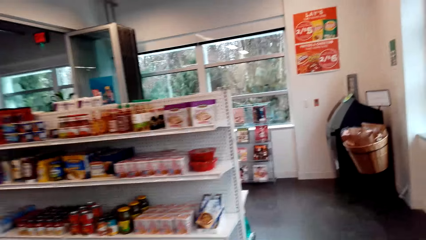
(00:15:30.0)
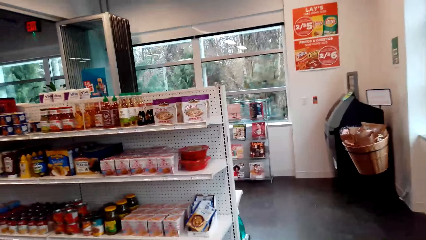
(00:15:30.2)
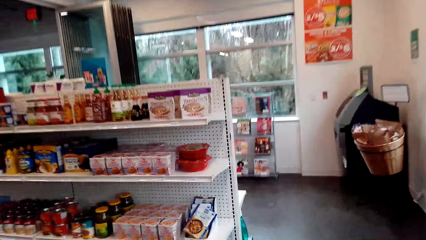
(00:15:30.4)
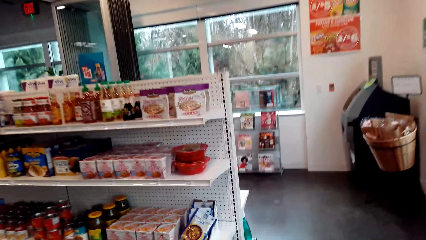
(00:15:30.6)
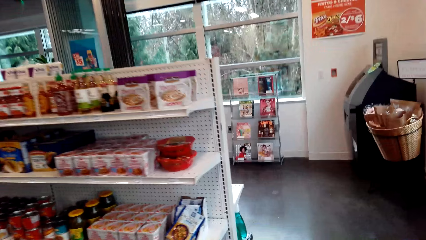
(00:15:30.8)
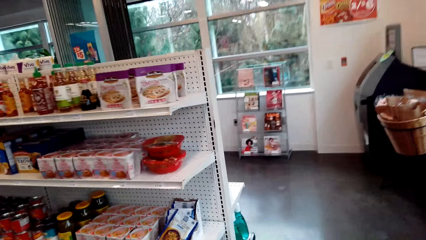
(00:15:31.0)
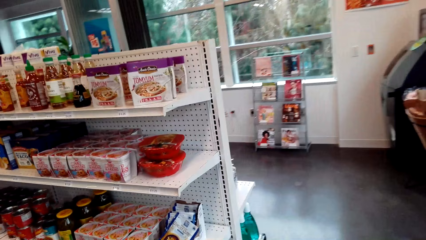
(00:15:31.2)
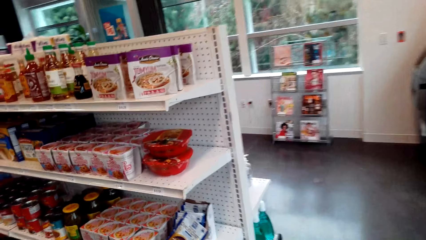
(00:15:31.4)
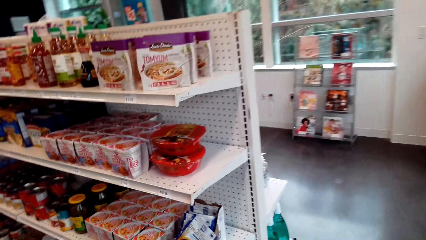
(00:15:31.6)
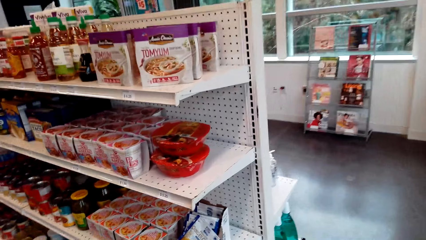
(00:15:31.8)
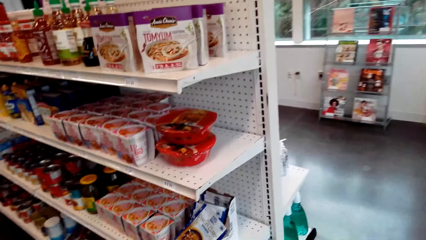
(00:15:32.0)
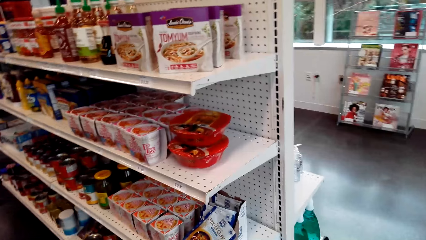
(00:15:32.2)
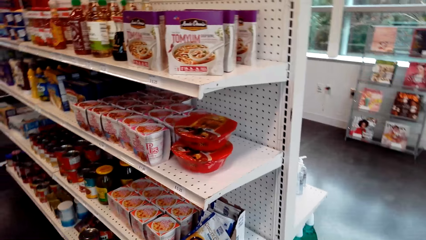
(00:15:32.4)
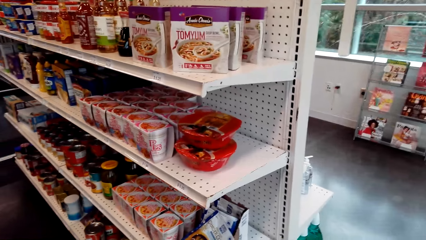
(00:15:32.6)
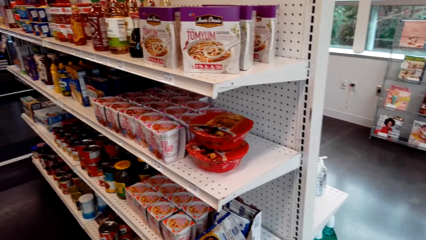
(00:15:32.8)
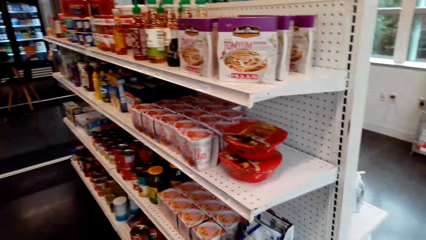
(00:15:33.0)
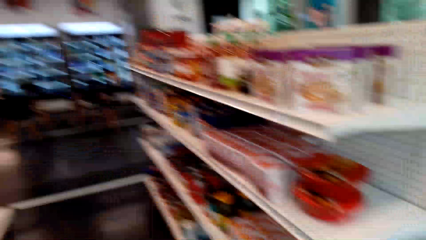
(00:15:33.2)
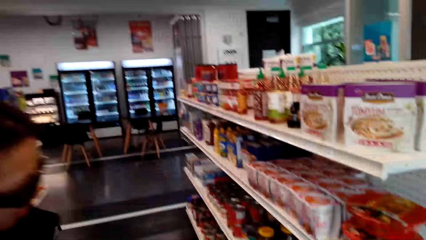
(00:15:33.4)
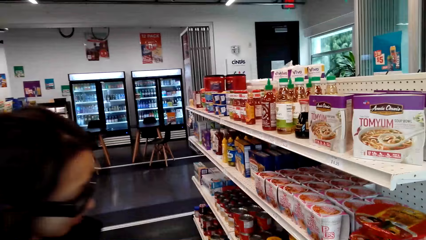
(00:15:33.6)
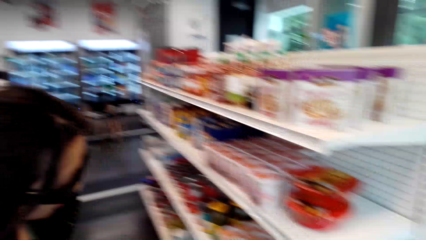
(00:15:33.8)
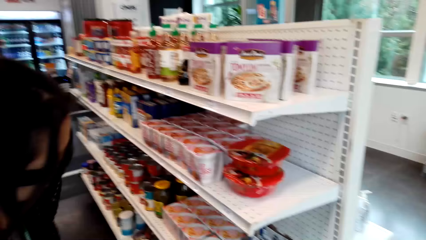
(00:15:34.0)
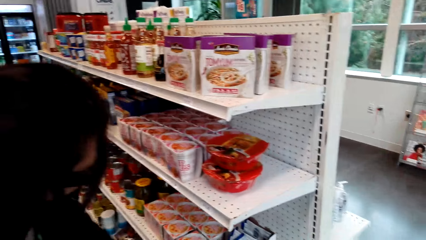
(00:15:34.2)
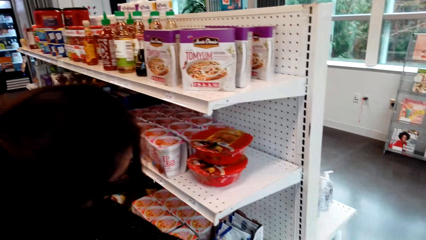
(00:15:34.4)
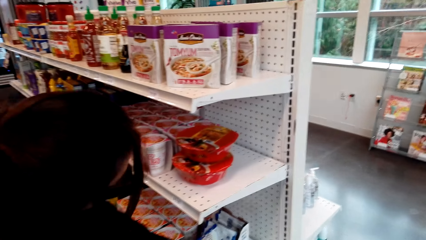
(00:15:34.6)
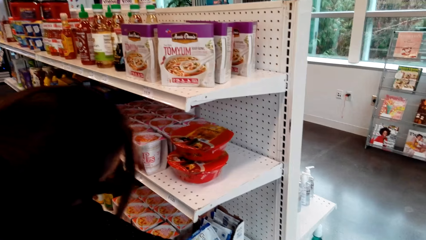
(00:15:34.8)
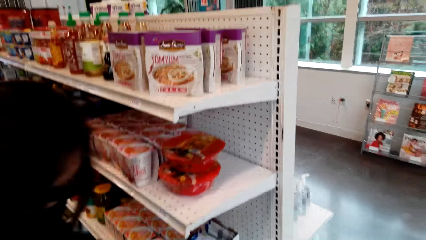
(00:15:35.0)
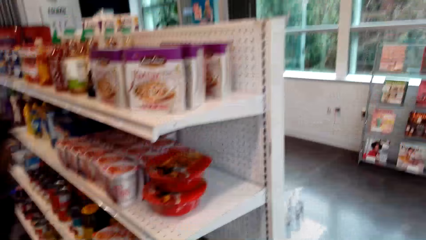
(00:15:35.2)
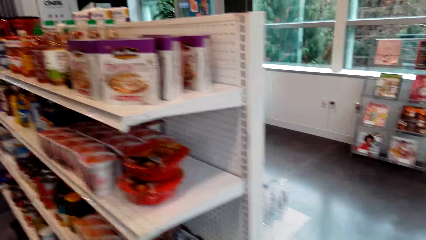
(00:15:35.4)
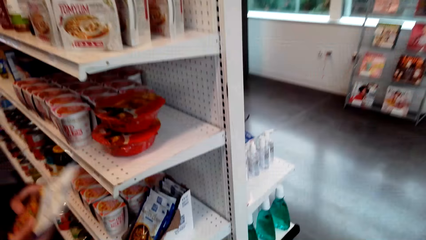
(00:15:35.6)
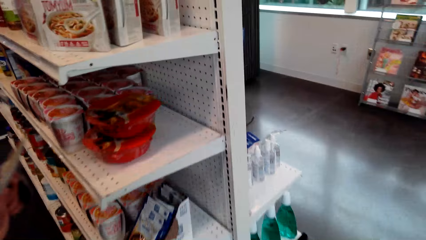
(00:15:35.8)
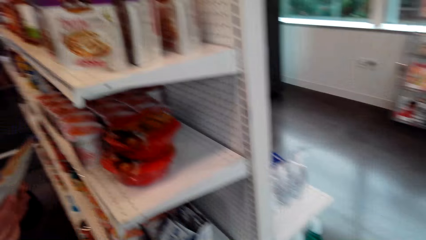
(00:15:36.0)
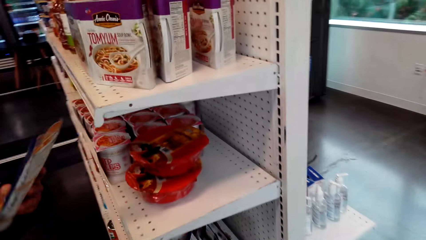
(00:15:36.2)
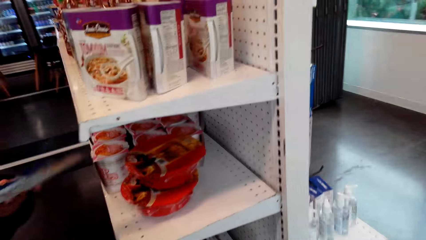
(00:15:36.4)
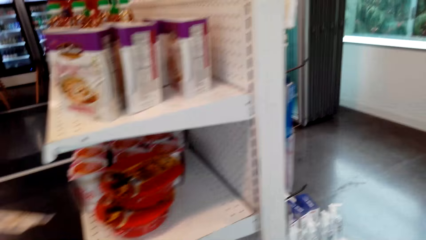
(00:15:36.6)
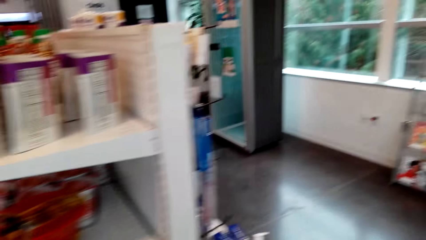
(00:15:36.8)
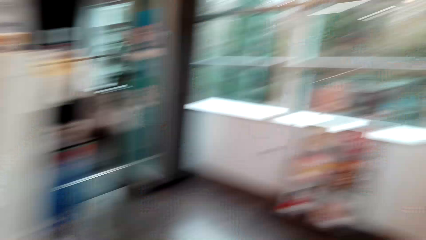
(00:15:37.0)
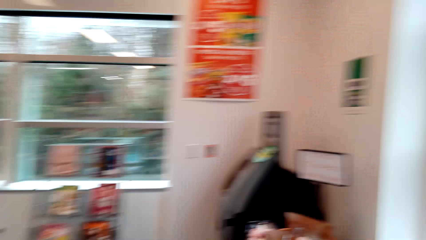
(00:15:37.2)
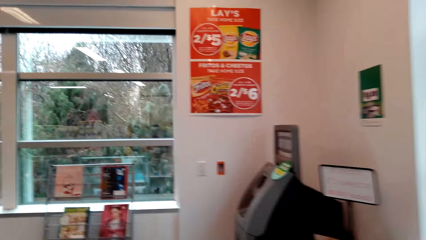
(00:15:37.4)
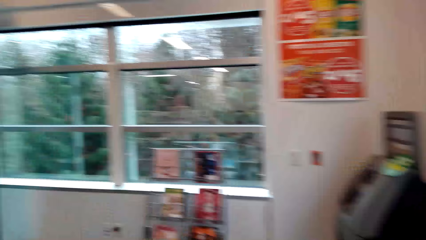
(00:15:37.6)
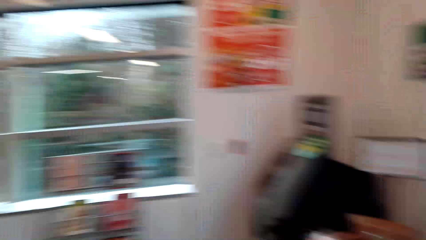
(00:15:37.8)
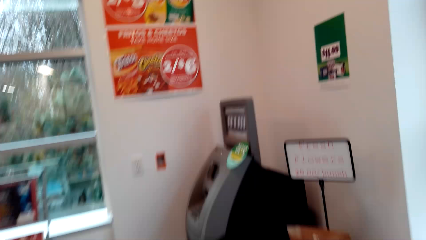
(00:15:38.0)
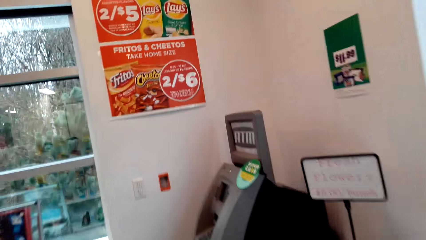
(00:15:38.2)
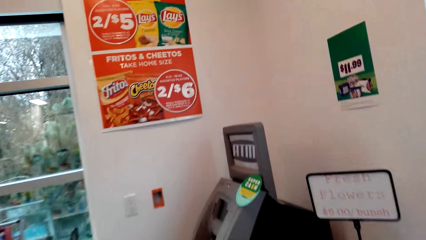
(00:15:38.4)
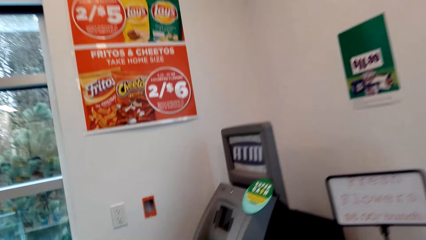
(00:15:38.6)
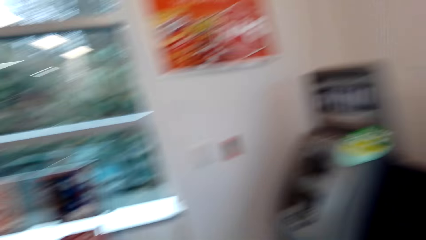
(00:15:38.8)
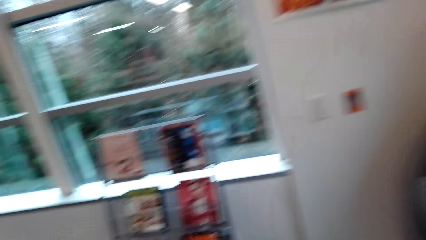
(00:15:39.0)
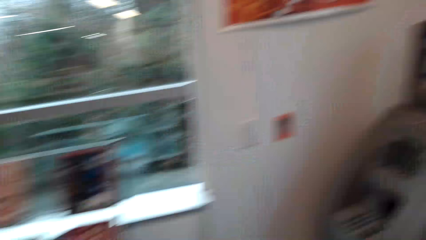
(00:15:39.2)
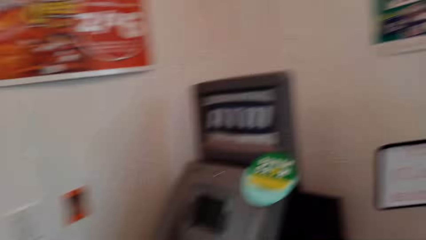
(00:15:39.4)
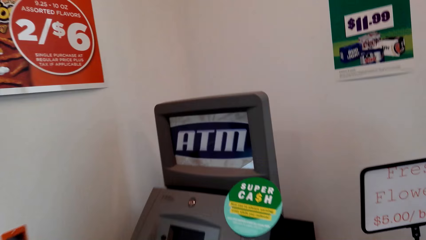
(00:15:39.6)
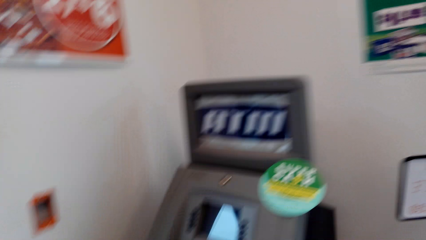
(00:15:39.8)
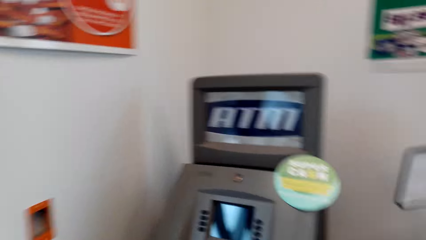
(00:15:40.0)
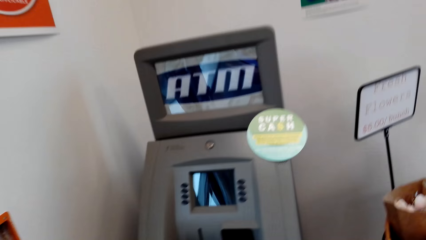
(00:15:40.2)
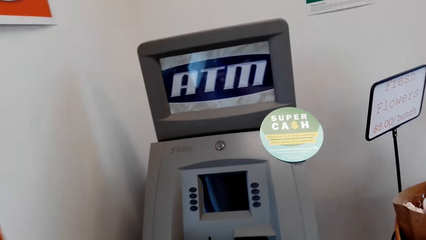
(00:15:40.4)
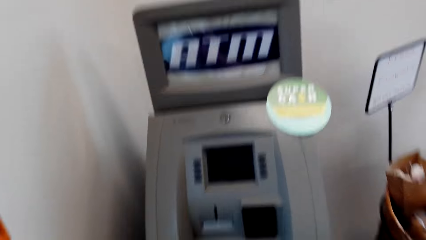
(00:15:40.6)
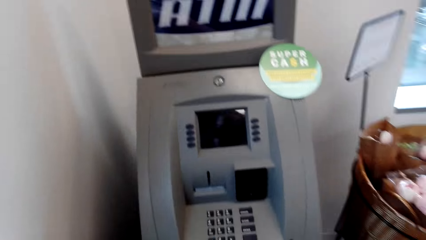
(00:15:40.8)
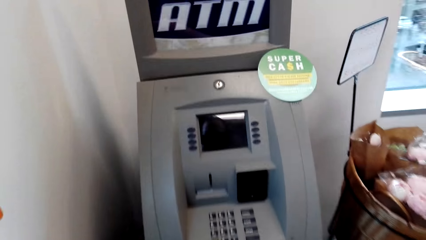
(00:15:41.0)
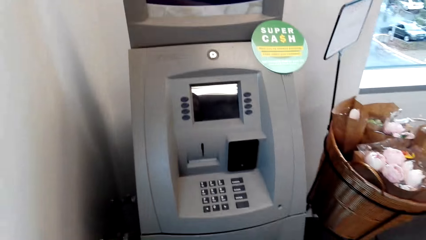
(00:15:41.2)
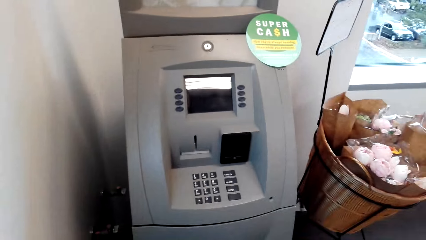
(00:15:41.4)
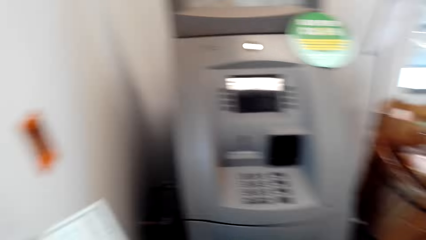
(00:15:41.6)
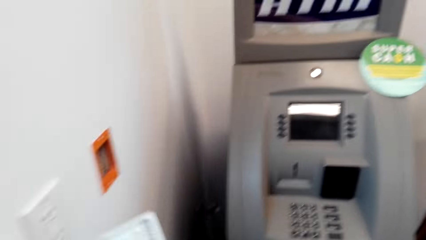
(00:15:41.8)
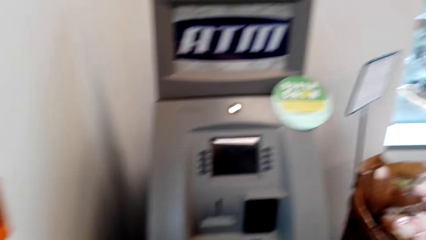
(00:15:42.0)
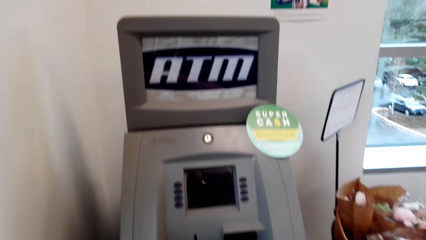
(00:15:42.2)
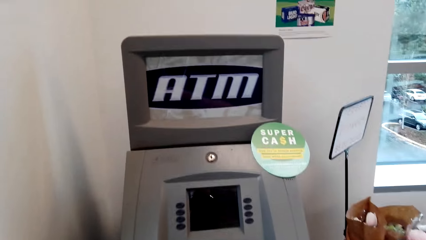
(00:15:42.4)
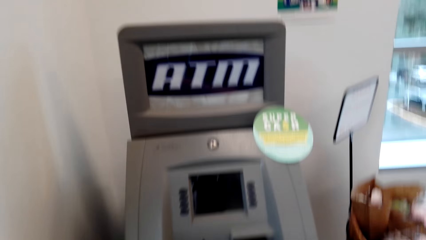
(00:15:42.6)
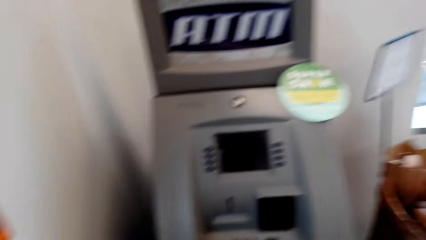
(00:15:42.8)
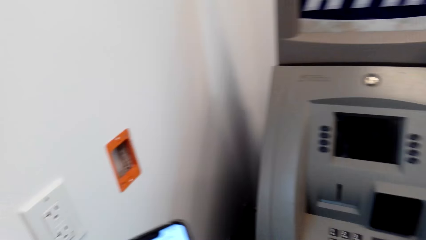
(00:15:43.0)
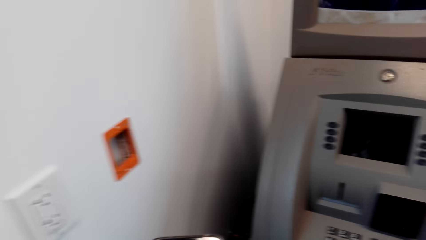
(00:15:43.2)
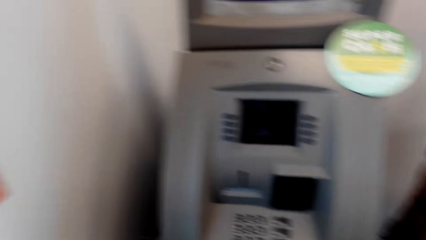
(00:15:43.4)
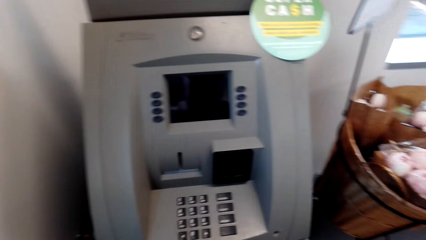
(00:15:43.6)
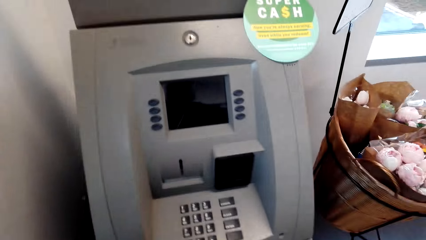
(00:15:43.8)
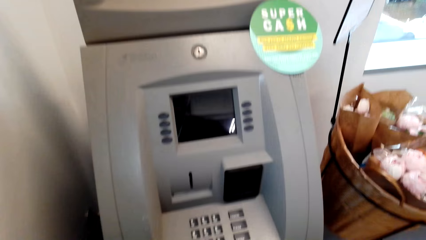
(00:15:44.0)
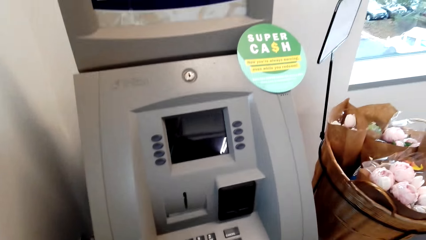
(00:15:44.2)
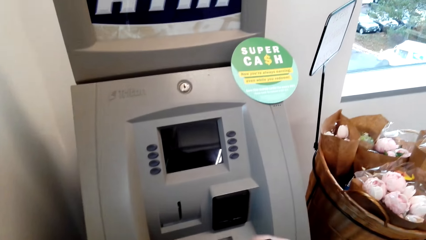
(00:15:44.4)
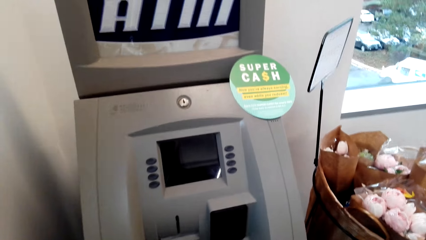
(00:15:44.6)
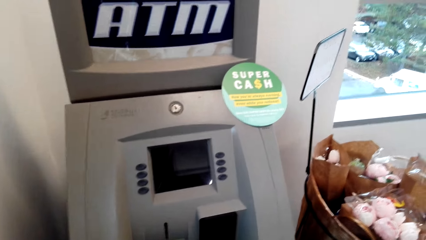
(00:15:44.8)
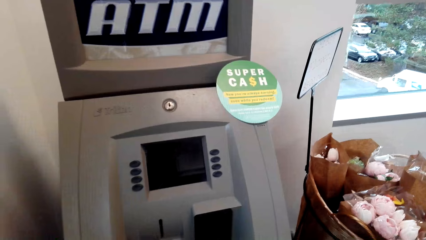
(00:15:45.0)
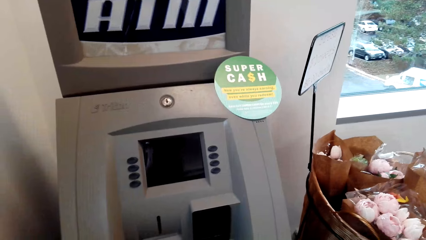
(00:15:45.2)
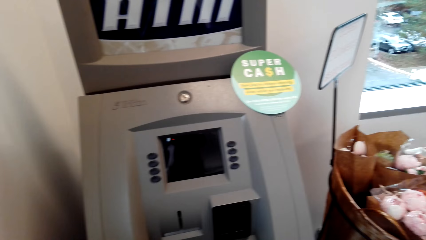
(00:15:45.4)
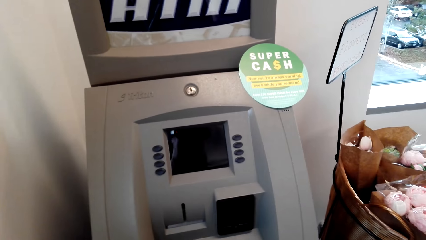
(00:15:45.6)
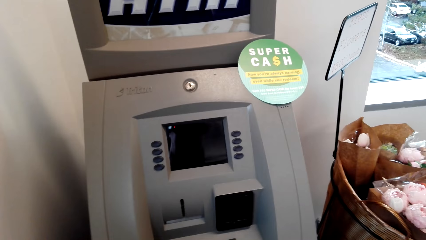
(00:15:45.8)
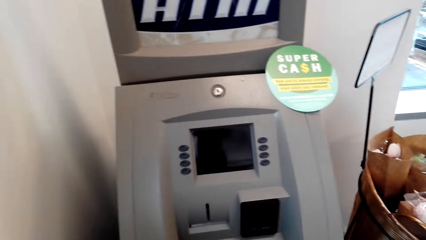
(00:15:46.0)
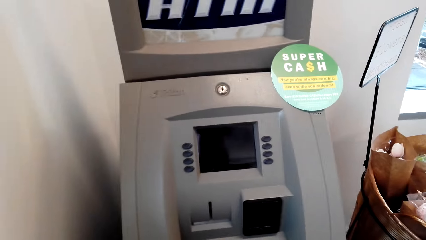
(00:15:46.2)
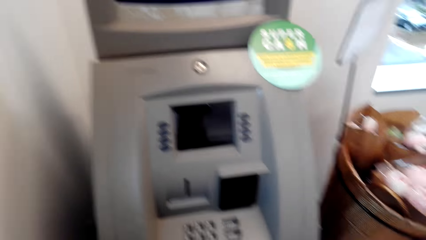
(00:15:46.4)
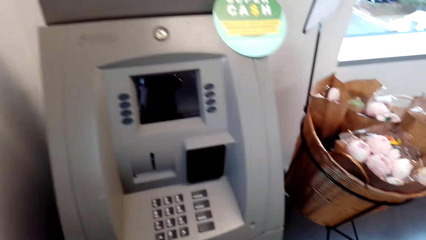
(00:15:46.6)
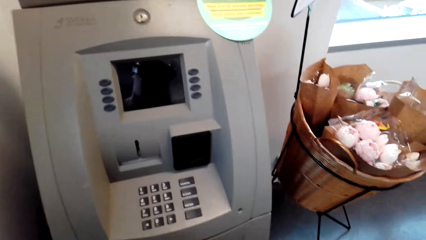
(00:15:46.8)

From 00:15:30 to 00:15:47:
The camera wearer speaks to a woman. They stare at the noodles. The woman speaks to the camera wearer and picks up Thai food from the shelf with the right hand. The woman speaks to the camera wearer. The camera wearer speaks to the woman and walks in the supermarket. They speak to the woman. They use the ATM machine.
